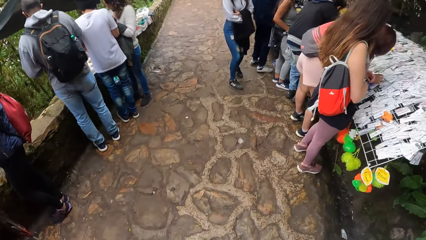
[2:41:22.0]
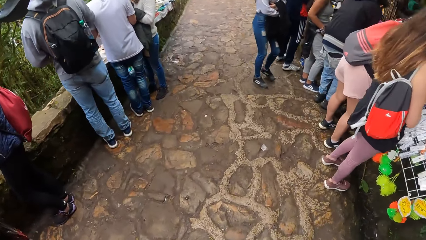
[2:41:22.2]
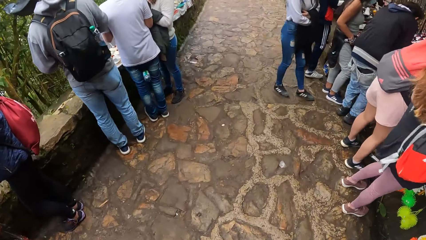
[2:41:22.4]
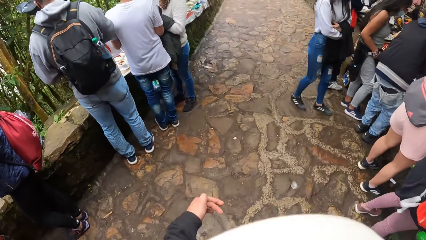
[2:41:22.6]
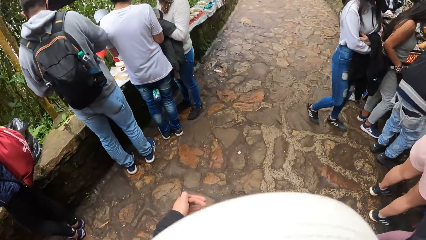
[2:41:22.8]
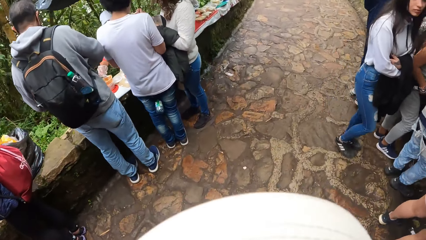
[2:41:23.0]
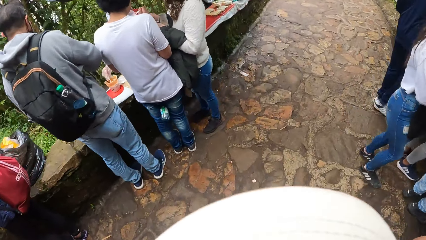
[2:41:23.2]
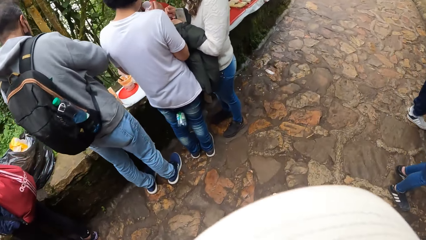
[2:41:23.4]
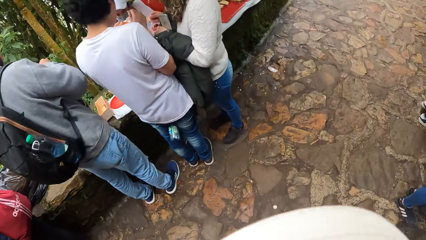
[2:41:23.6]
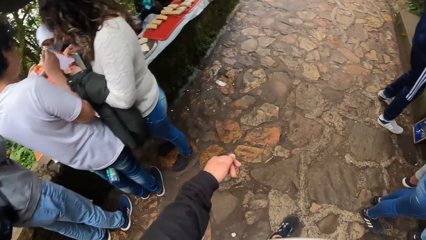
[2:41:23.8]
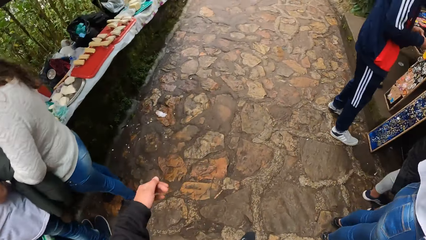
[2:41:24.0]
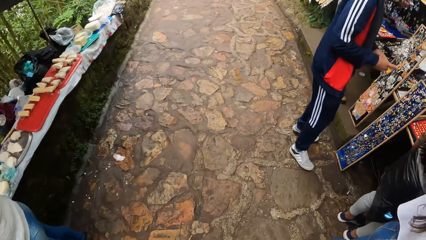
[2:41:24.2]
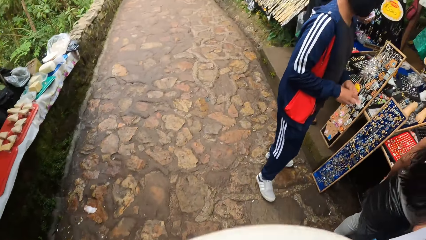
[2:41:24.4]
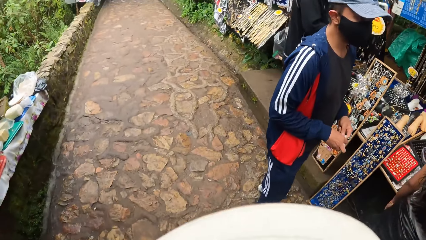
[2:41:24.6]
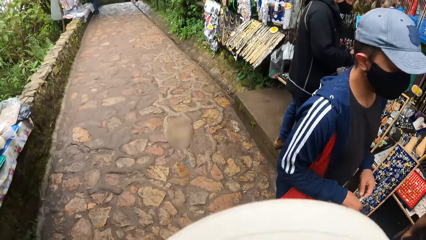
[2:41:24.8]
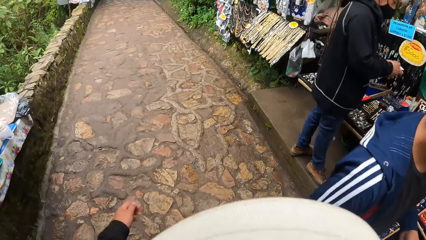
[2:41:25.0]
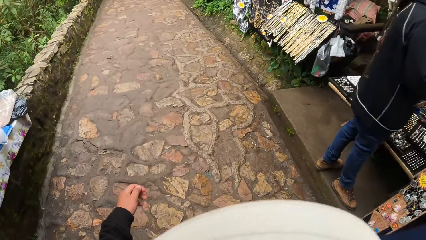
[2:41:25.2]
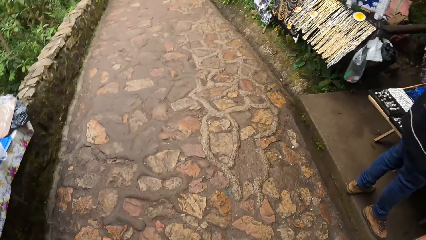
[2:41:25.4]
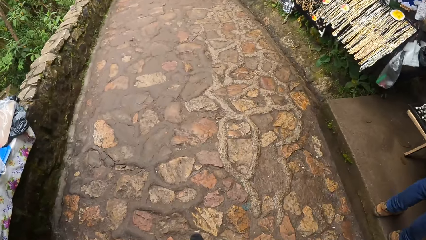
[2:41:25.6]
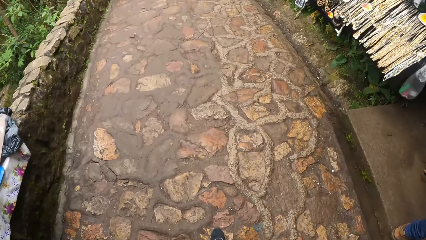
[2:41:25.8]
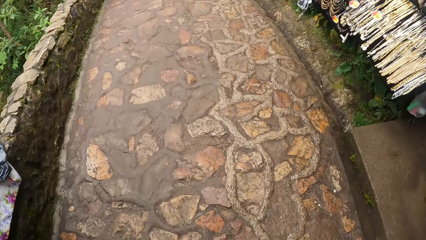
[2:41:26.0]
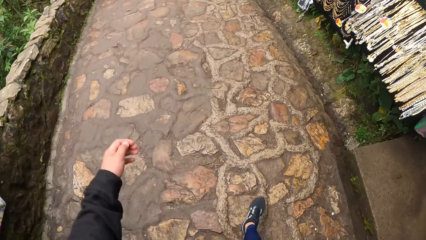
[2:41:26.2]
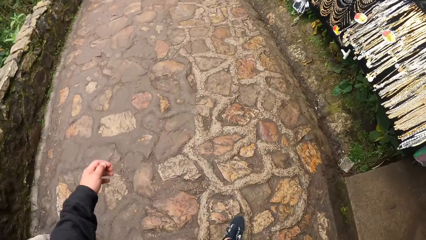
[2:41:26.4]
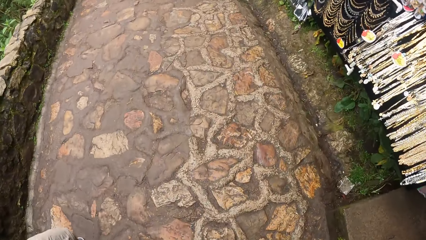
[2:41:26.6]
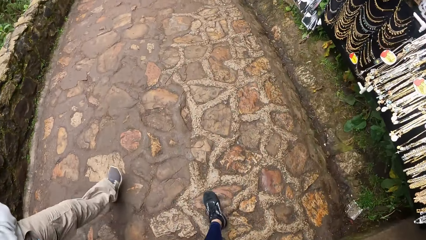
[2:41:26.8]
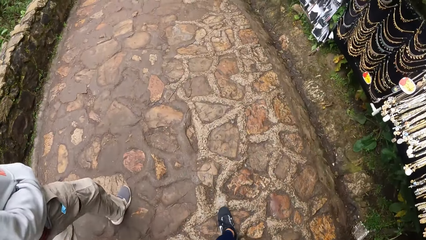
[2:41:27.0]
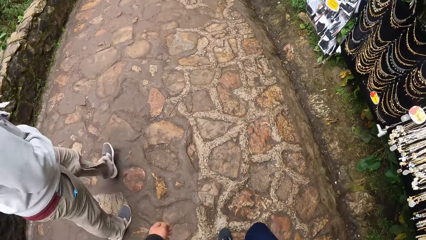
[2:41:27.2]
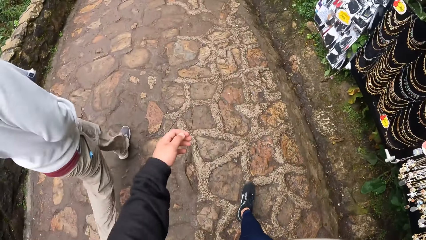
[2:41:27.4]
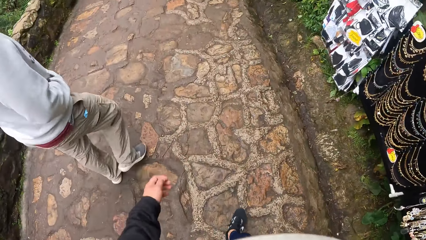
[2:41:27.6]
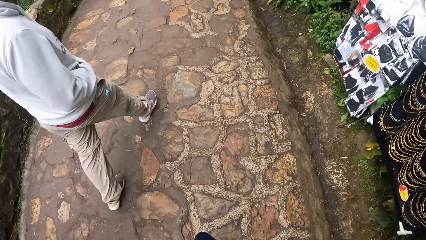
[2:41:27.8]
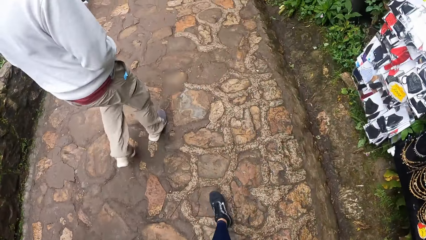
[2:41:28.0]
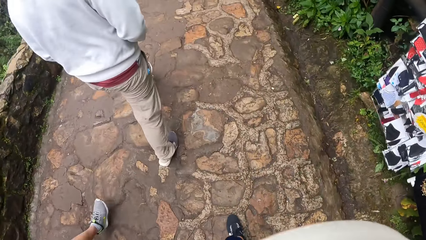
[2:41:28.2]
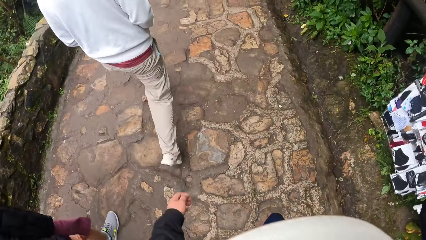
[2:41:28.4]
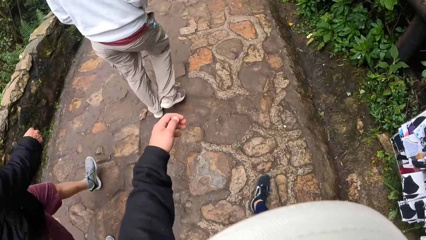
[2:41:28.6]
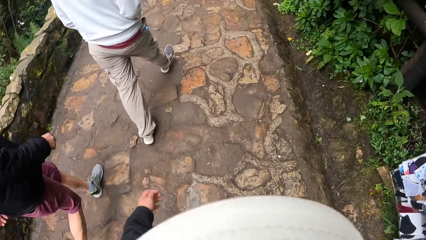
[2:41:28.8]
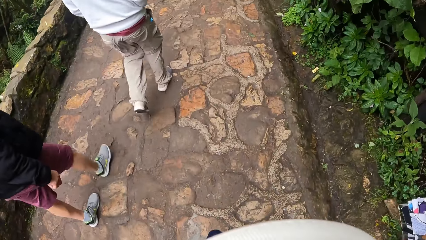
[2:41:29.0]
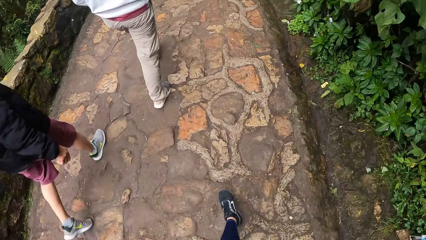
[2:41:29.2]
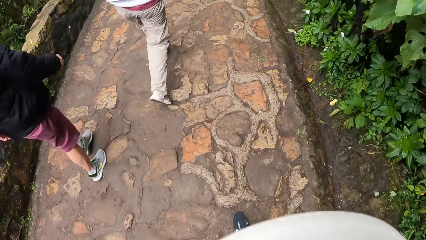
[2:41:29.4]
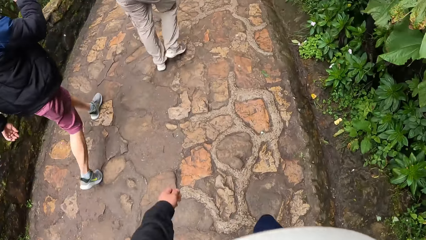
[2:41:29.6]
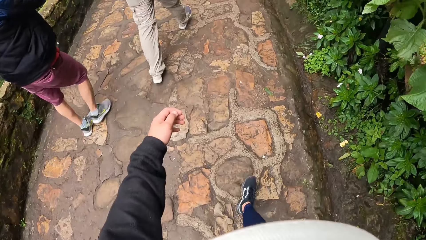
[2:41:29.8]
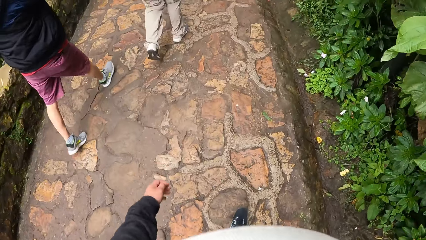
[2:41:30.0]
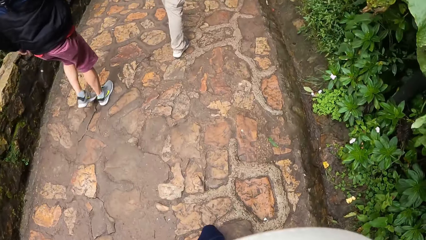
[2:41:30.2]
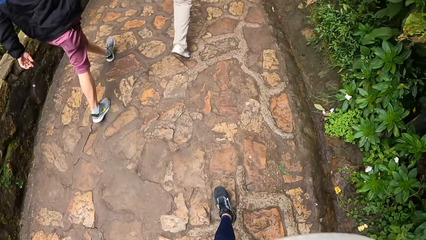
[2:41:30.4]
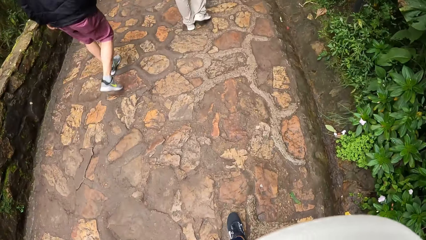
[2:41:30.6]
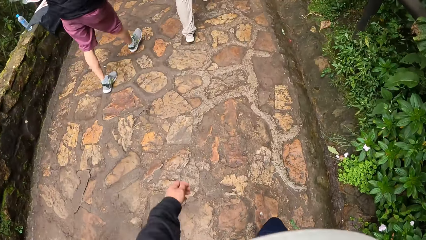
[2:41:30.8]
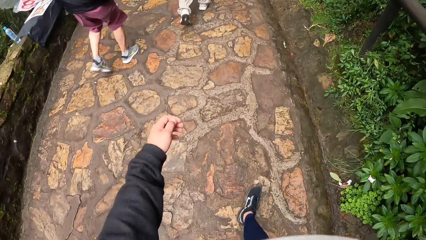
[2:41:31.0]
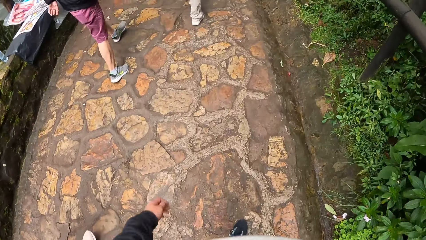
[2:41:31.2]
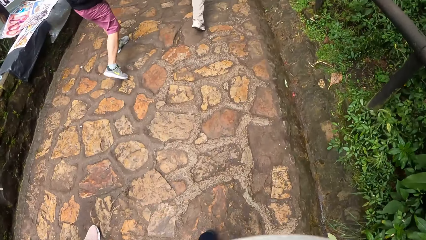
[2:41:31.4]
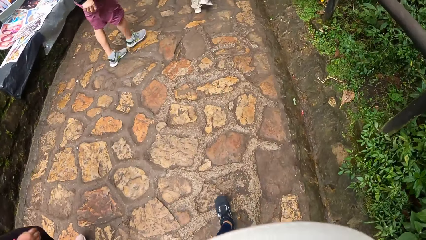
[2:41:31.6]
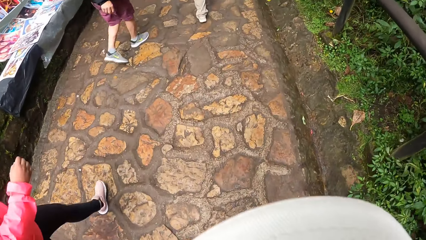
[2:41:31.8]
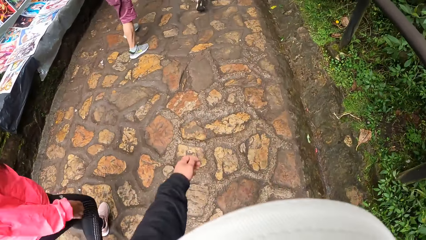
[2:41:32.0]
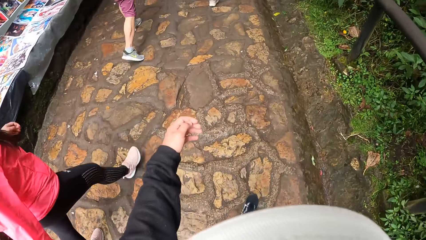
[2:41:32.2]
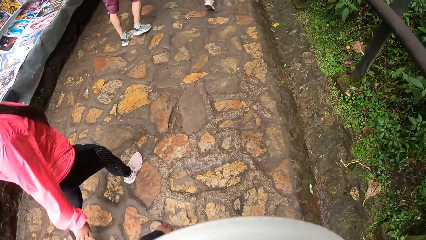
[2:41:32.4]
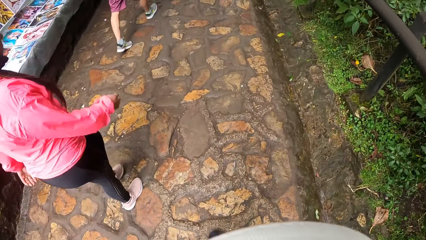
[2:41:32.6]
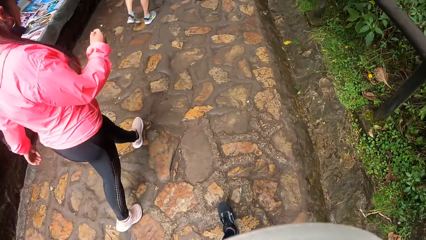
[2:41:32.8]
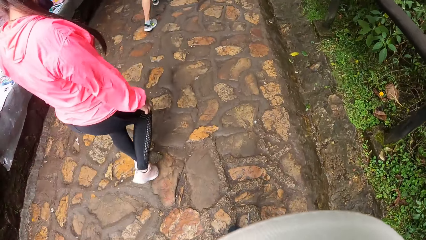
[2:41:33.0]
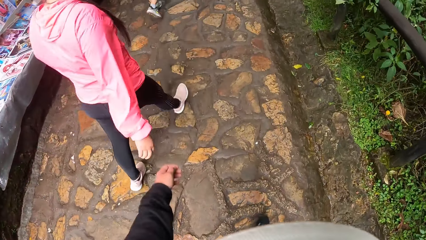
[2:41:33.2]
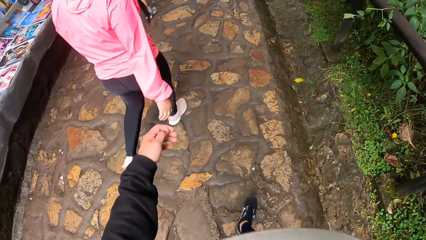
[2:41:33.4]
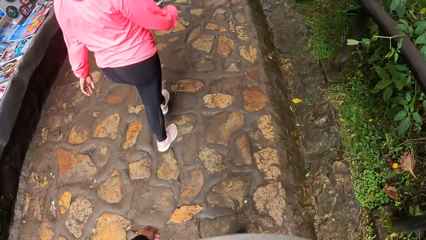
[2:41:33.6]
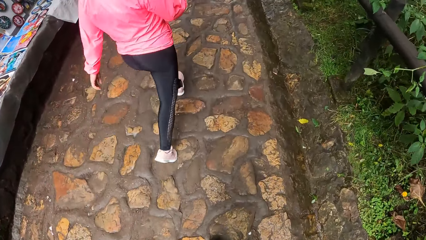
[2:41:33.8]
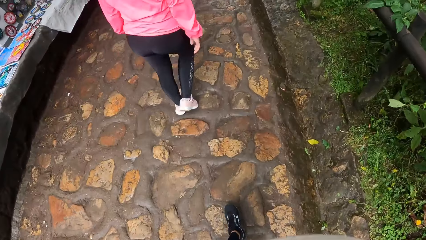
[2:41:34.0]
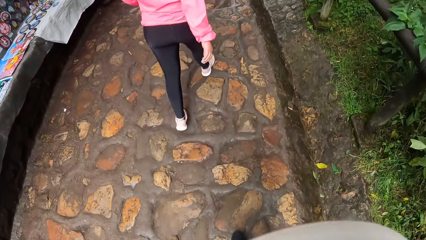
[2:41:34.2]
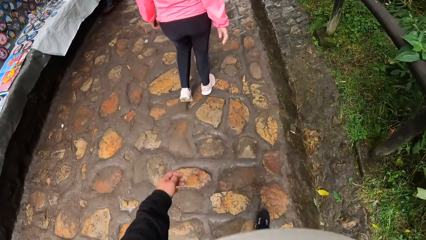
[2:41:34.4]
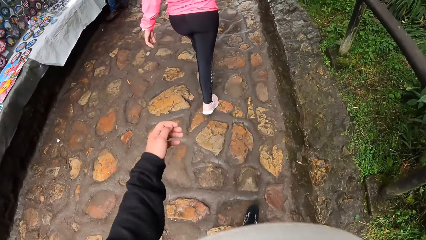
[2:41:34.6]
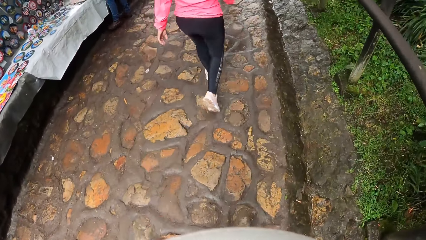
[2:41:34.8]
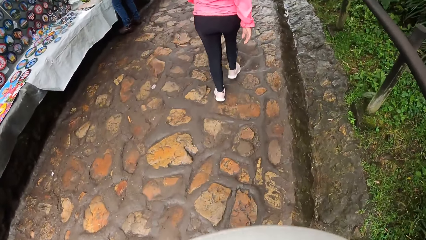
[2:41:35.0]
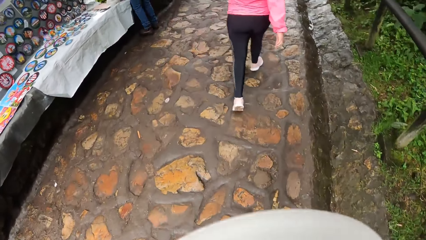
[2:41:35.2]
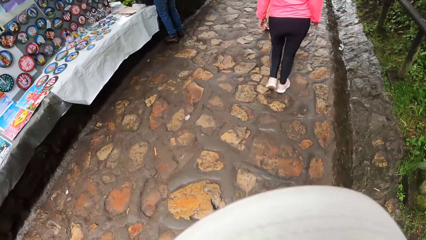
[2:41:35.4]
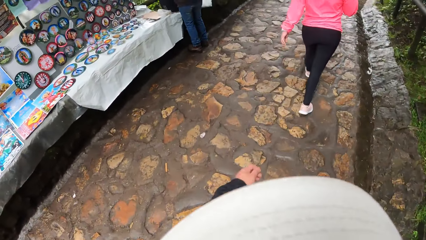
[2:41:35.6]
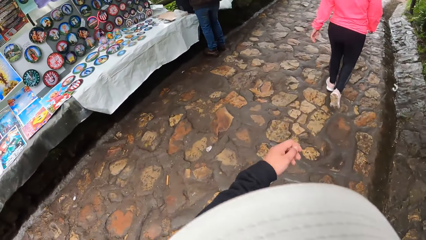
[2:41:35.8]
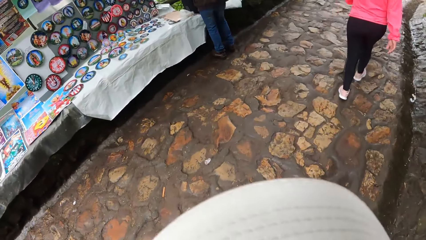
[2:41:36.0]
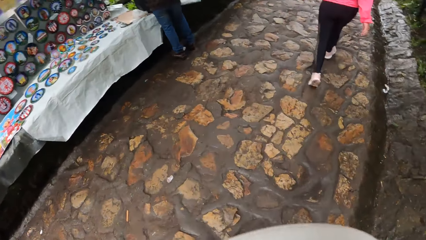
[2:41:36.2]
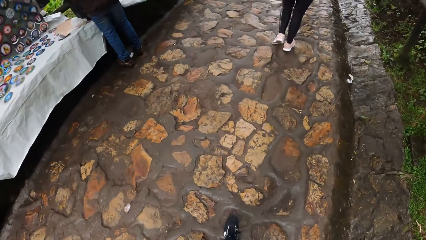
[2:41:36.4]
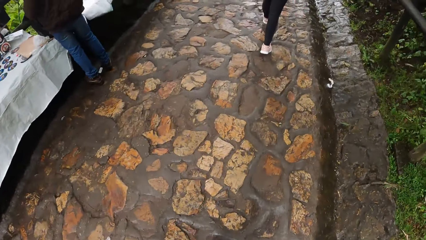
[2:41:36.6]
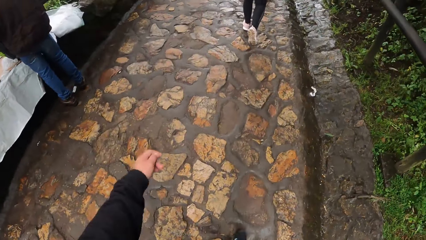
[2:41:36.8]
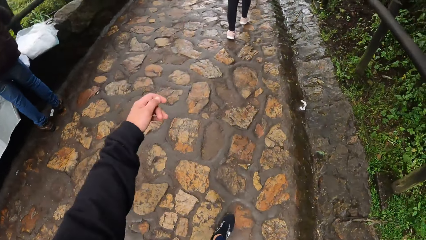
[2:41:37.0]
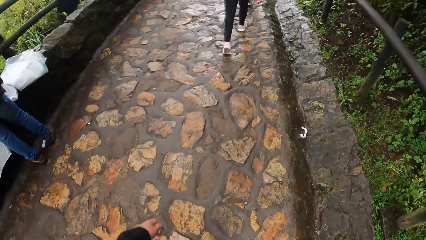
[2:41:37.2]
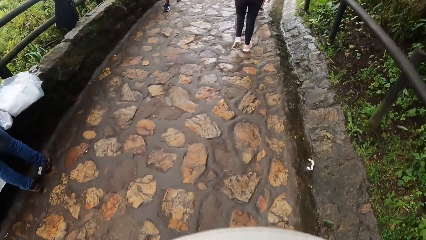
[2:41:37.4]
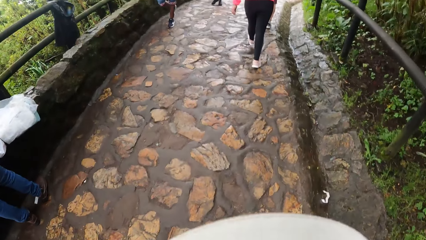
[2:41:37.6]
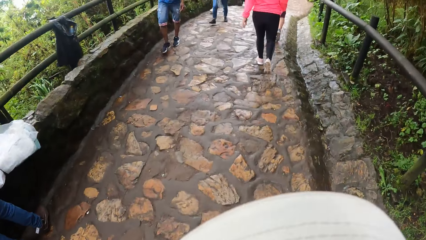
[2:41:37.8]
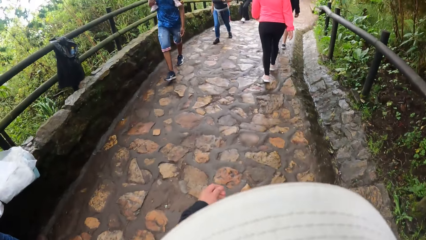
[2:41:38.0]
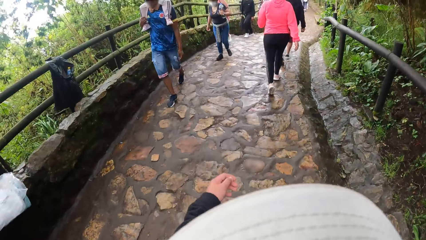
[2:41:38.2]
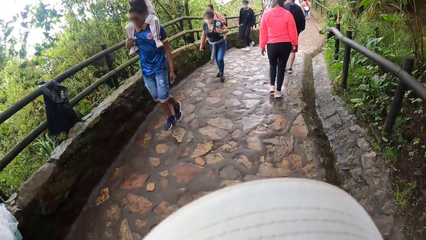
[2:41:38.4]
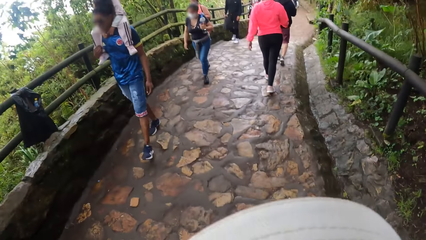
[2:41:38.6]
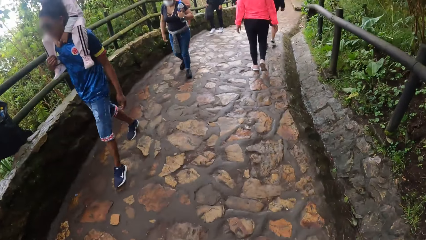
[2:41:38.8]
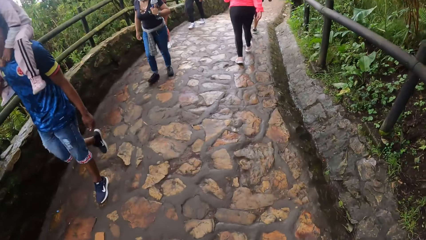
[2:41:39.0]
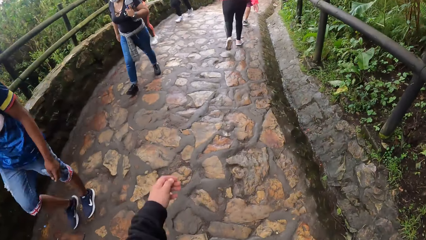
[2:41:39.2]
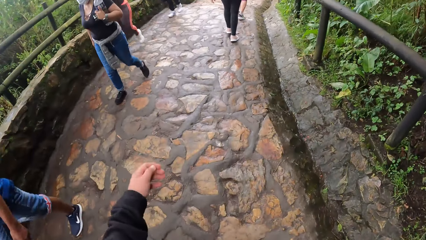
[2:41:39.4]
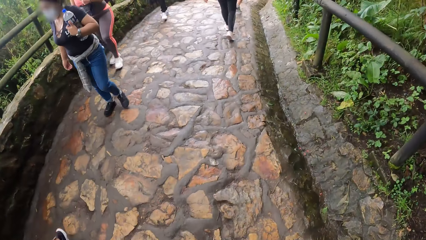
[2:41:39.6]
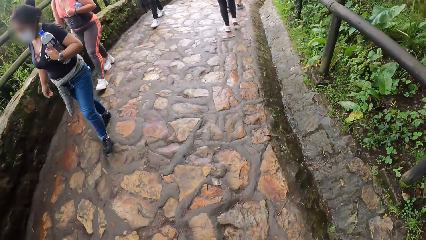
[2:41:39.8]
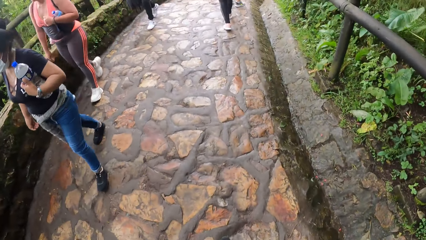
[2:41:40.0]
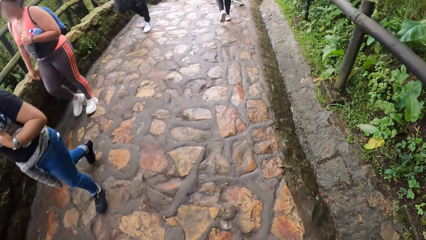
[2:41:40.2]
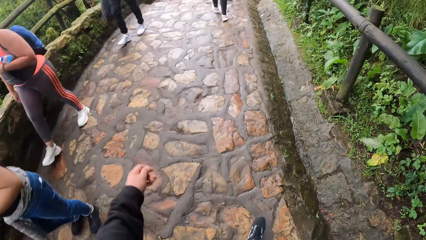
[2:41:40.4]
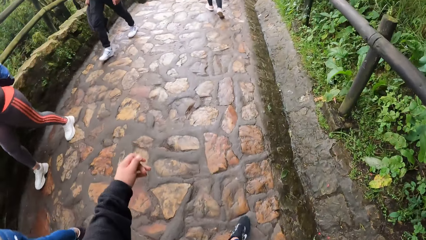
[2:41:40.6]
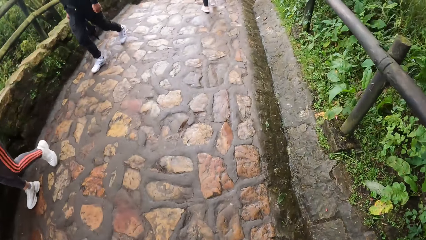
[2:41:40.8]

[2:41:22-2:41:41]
The camera wearer swings the left hand and walks. They swing the left hand and walk repeatedly. They swing the left hand.
